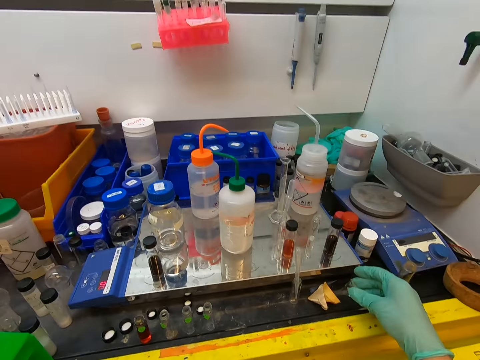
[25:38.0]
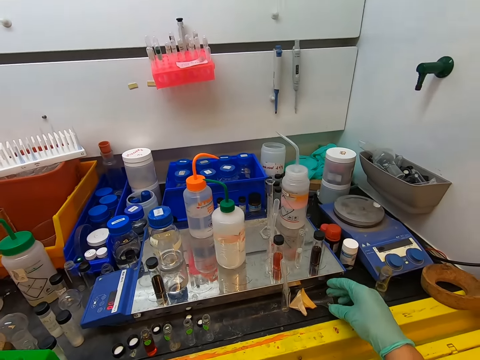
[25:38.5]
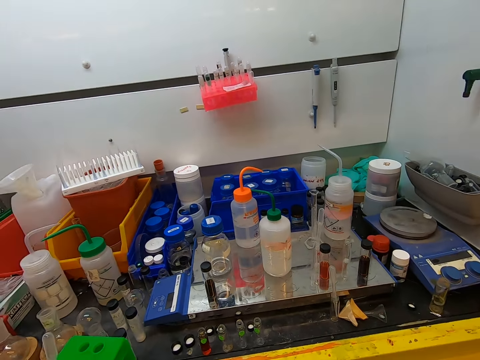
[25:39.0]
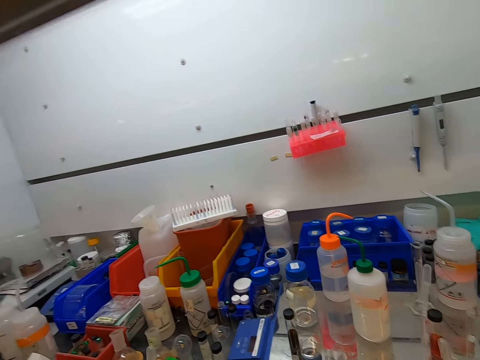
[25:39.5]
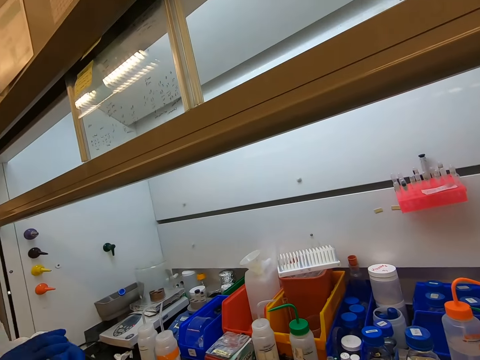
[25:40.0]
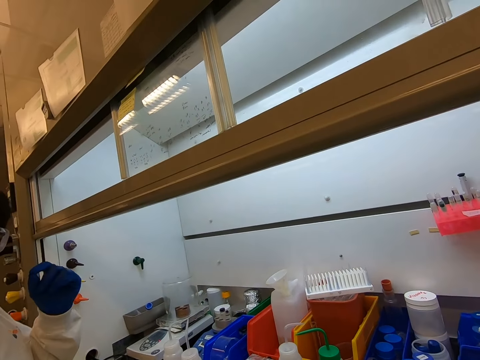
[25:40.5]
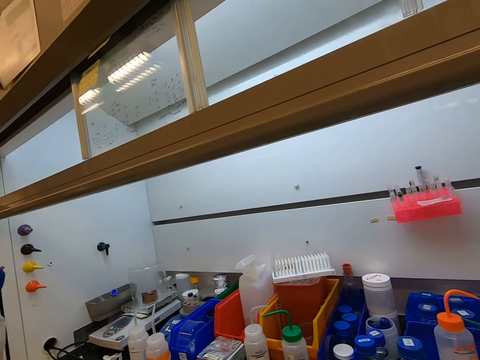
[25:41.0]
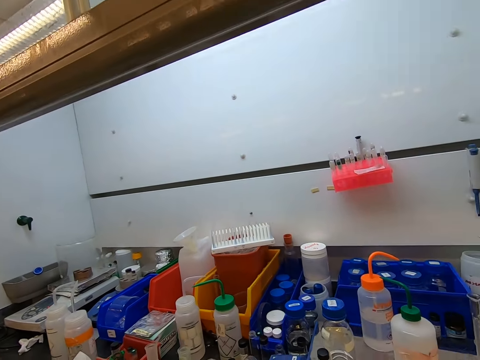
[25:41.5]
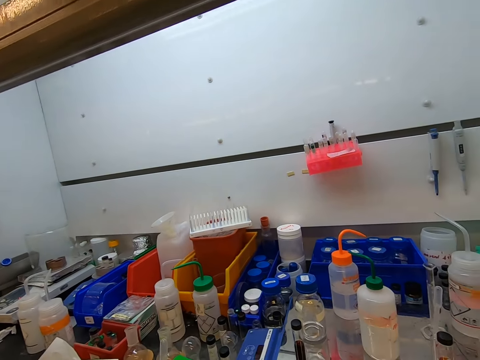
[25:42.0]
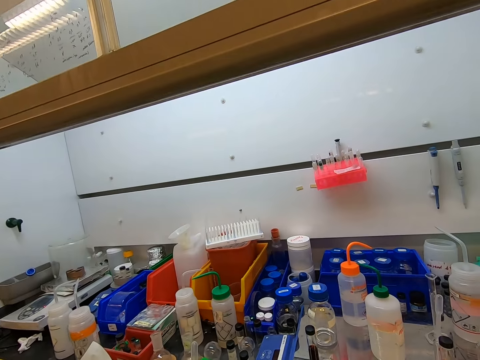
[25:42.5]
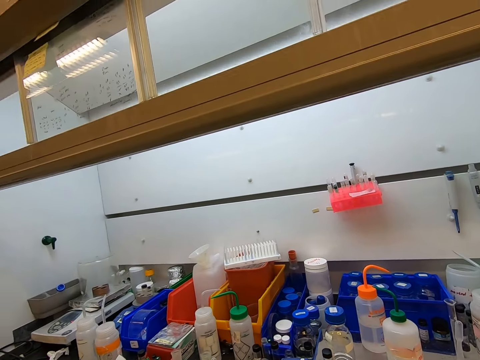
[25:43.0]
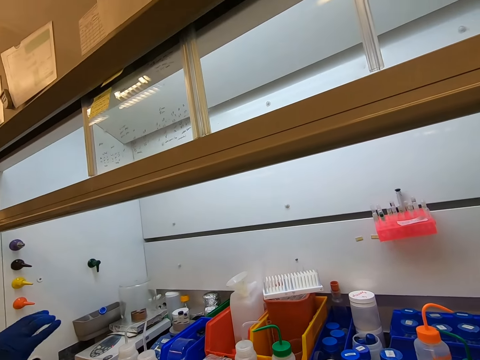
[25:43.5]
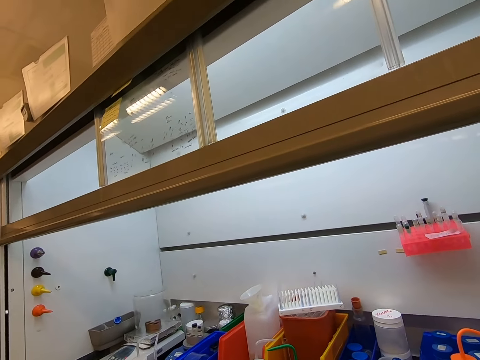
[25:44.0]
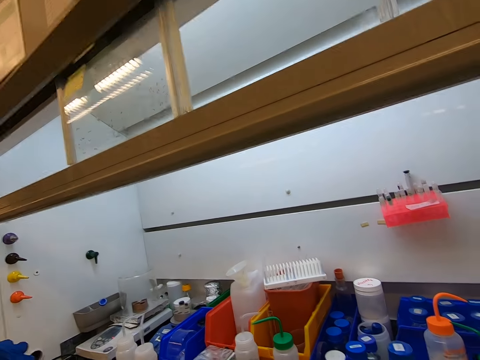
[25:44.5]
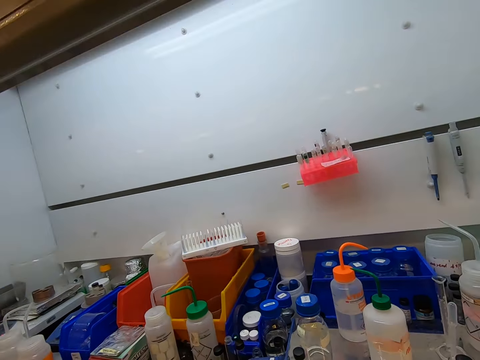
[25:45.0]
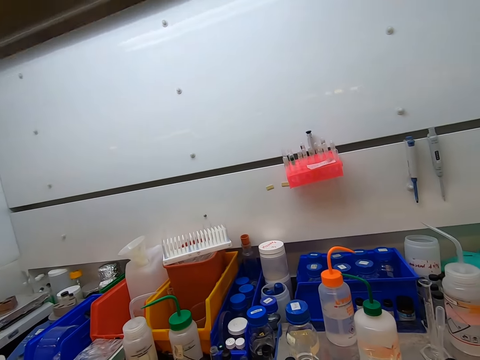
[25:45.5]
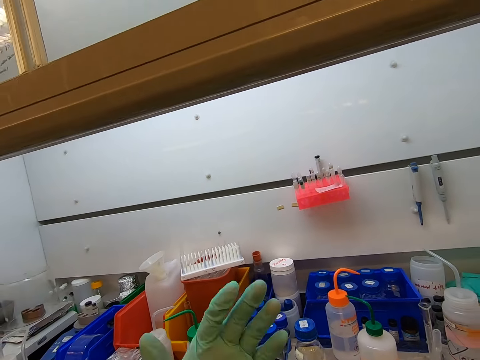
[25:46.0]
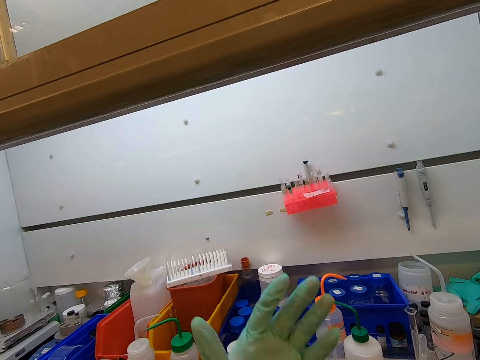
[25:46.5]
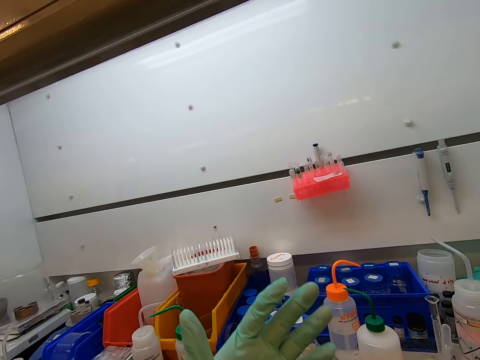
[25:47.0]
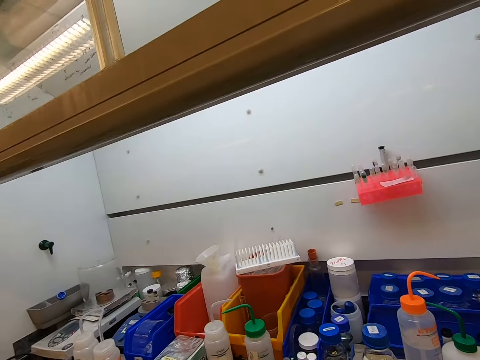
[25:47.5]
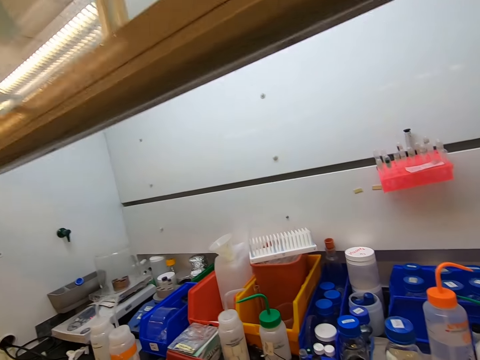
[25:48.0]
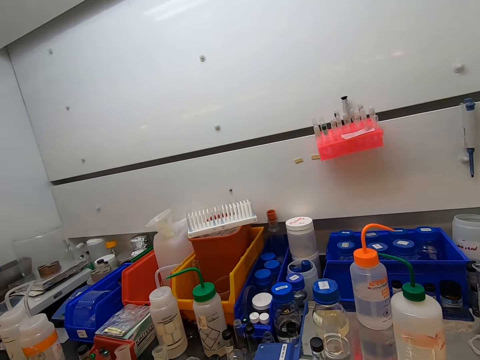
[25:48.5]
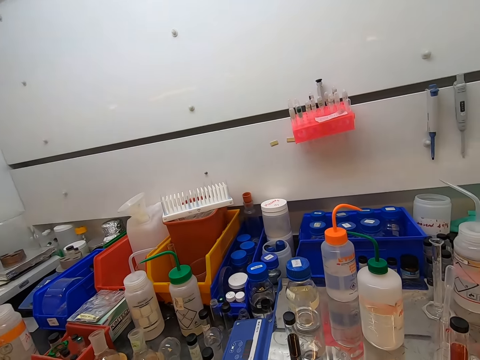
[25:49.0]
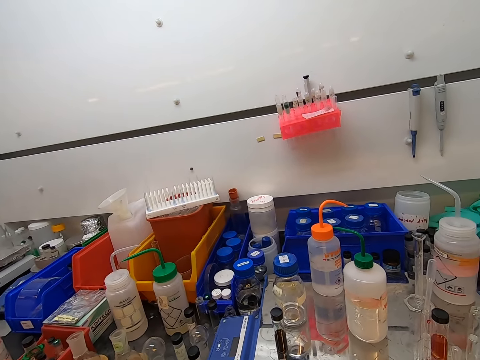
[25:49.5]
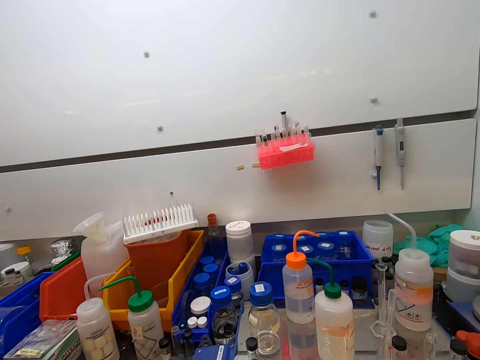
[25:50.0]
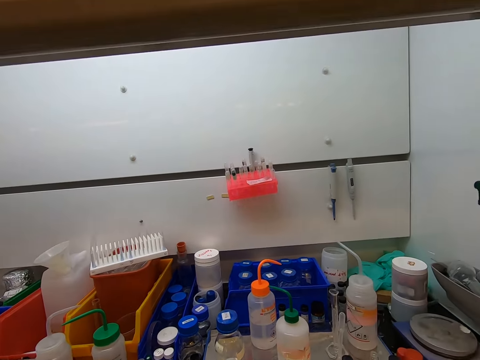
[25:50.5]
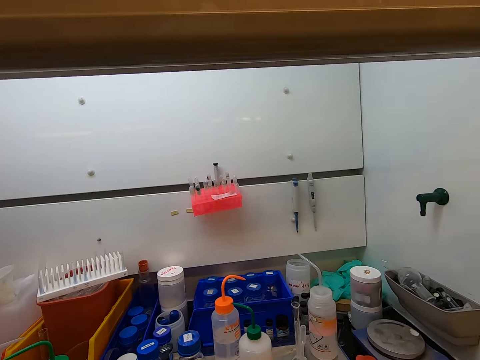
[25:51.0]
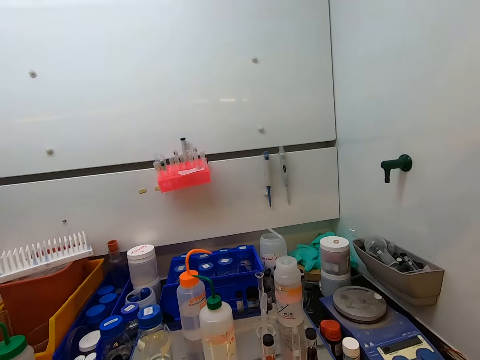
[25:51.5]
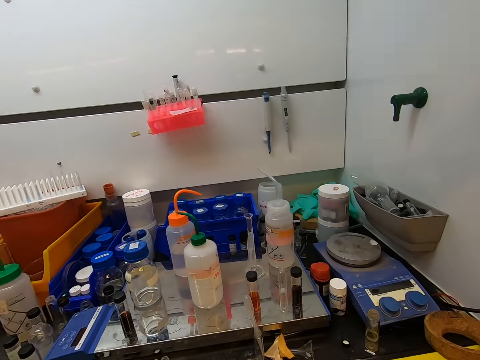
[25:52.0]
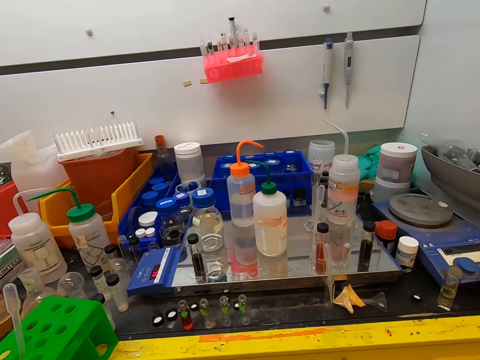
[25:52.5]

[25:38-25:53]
The camera wearer puts the test tube or funnel on top of the table. She looks around the room. She stares at the equipment. She carries her hands up. She stares at the equipment.

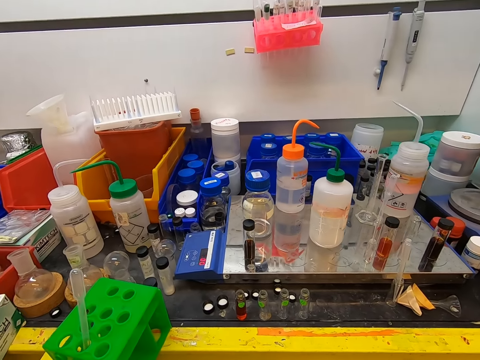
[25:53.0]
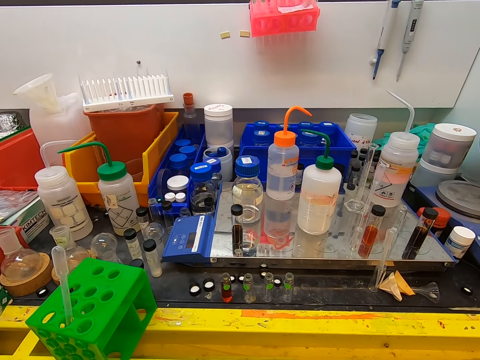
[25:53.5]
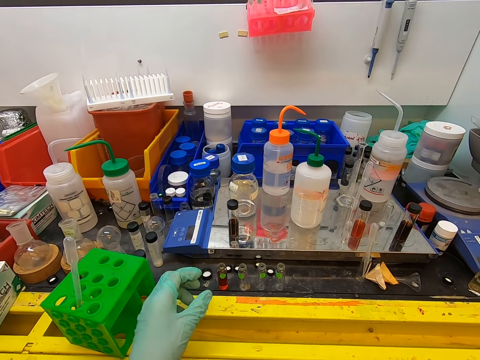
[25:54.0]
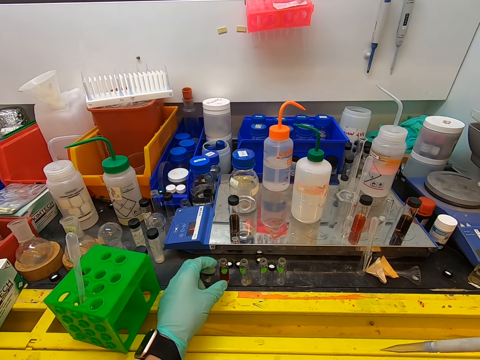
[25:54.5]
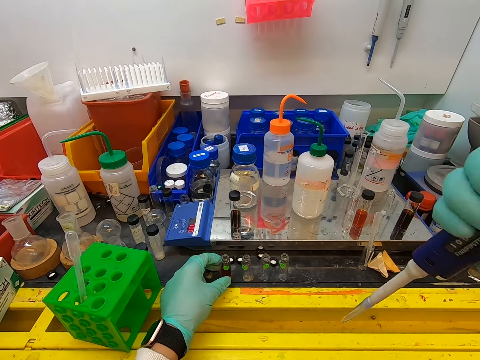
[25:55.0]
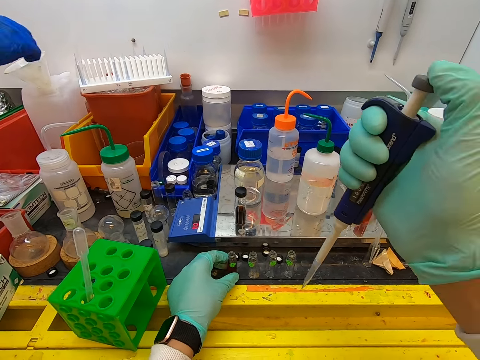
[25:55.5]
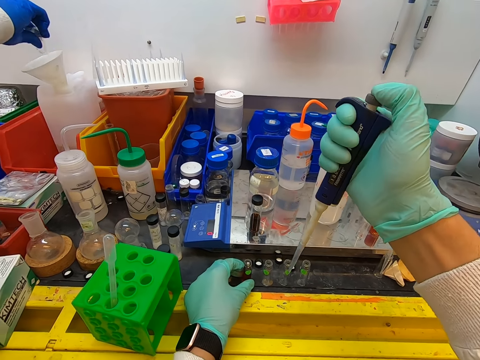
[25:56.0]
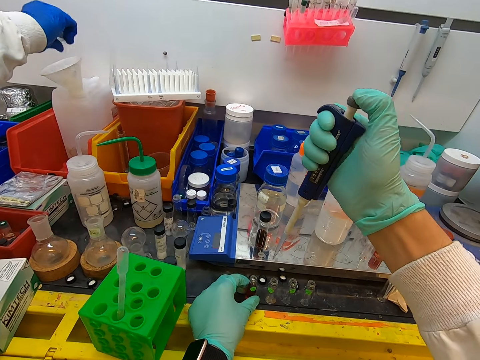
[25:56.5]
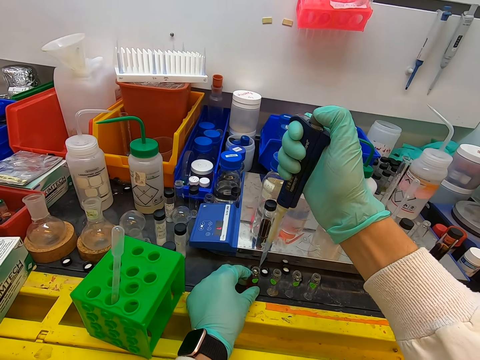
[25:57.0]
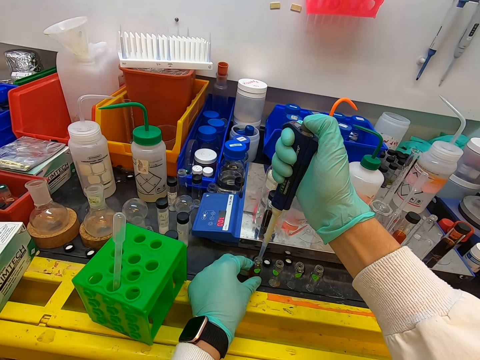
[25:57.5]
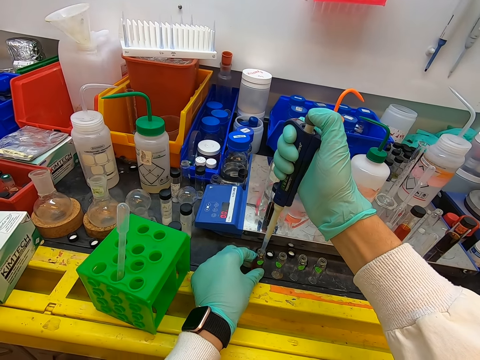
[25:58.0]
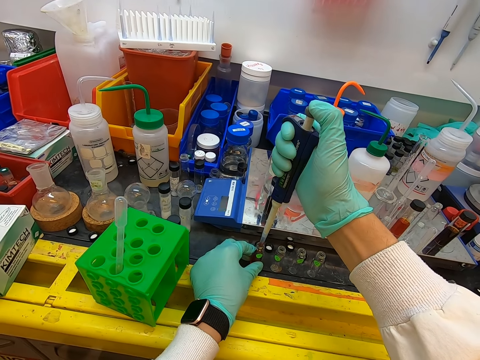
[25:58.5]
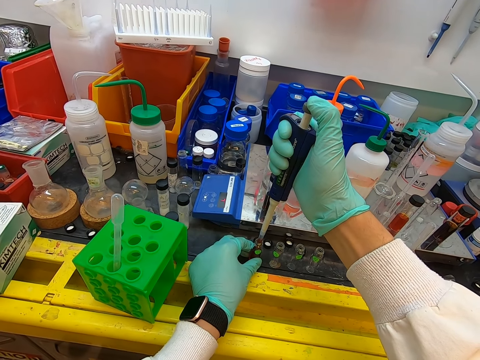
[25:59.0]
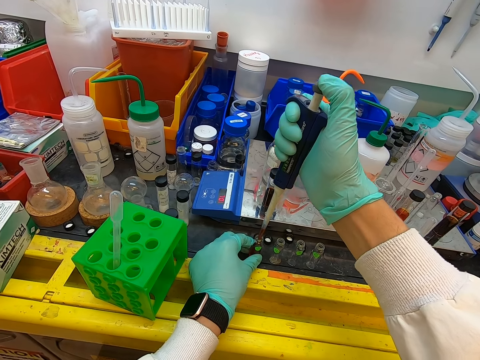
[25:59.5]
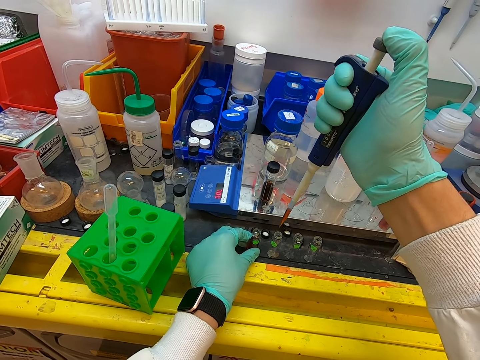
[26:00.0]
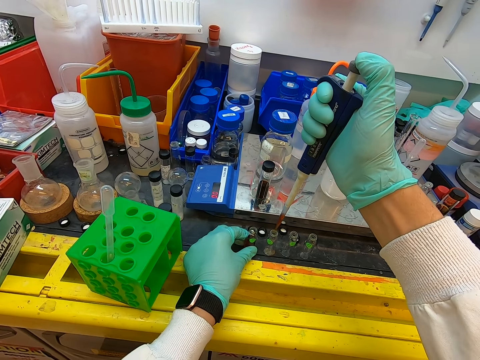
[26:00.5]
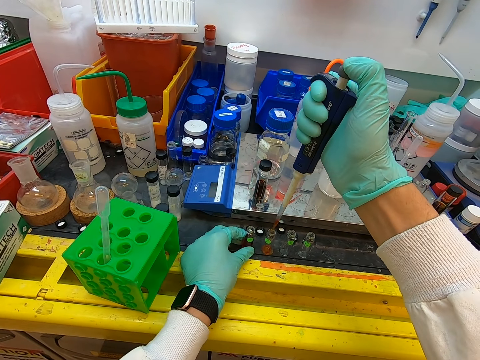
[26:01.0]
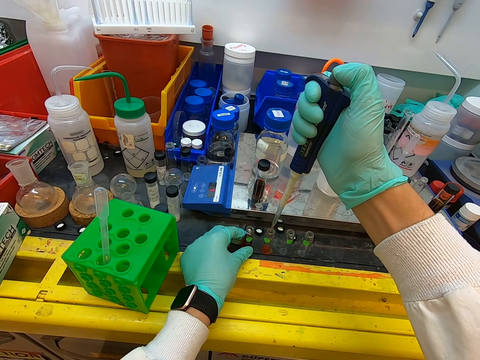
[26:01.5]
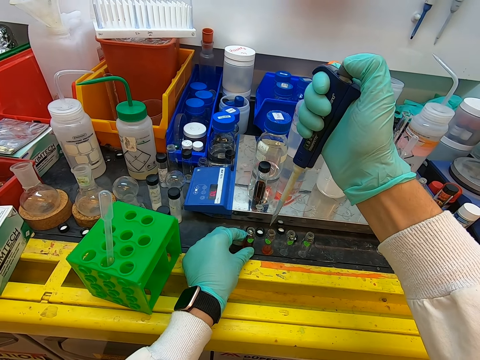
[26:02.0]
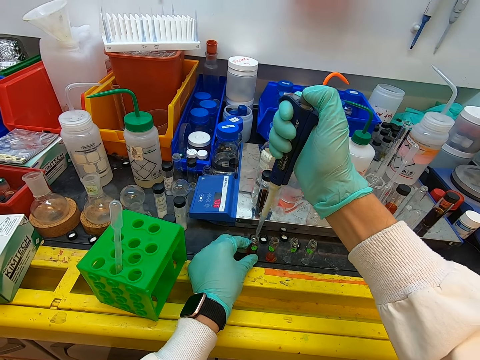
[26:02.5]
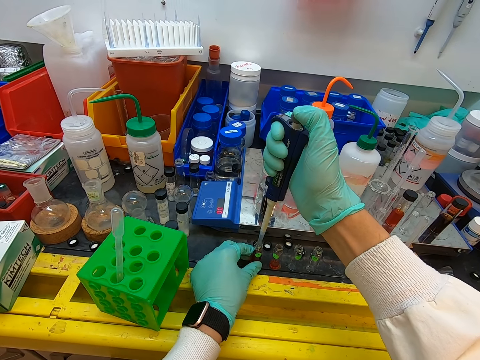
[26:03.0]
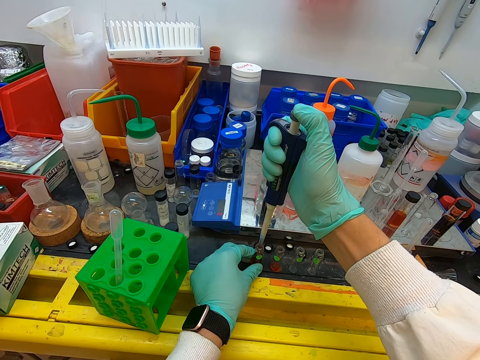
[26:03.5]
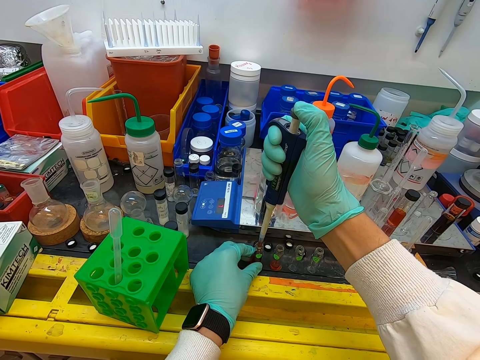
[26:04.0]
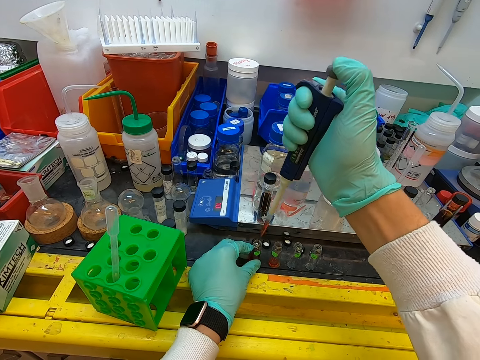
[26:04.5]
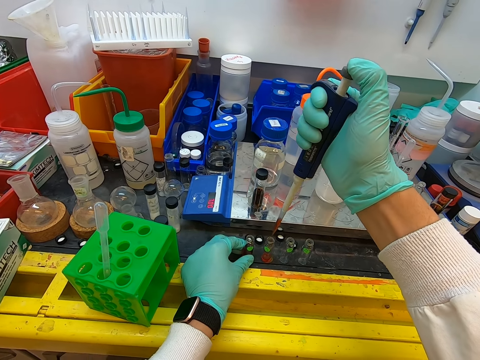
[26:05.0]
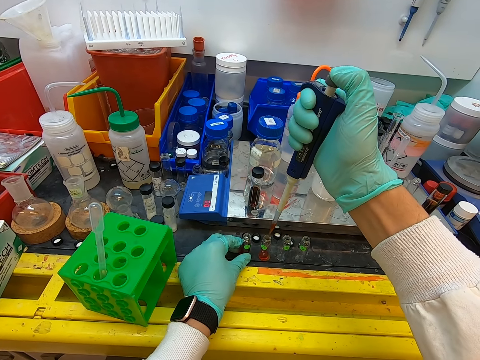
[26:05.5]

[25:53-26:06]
The camera wearer picks the test tube on top of the table. They squeeze the liquid in the test tube with a graduated pipette. They pick a liquid with a syringe inside the test tube. They put something on the test tube. They pick a liquid with the syringe inside the test tube.
